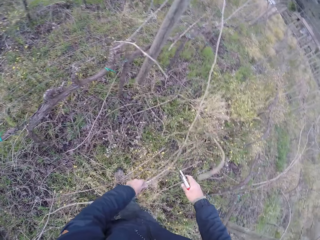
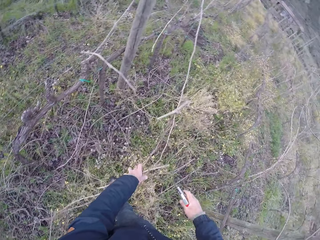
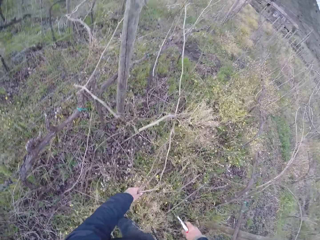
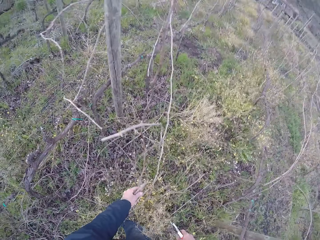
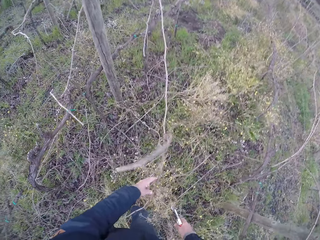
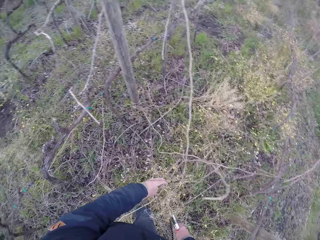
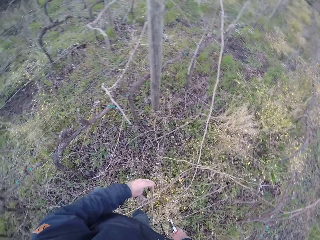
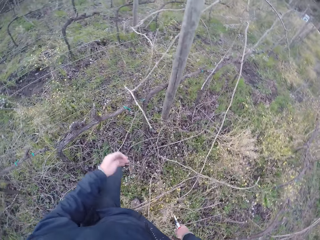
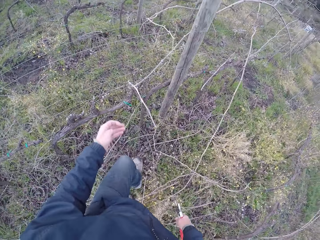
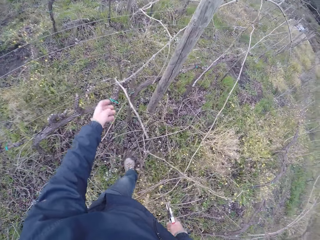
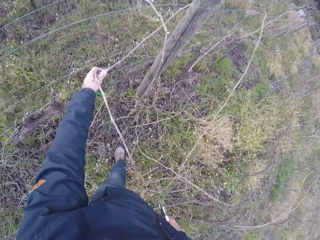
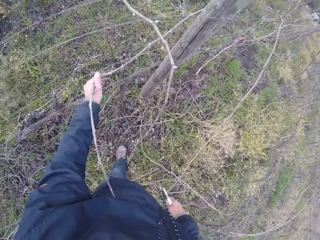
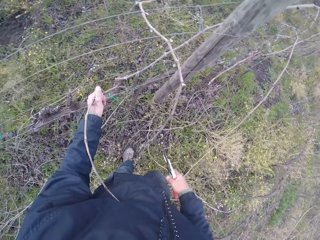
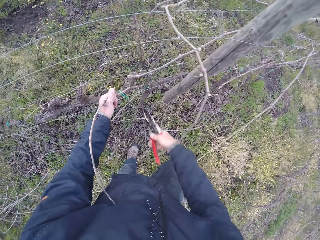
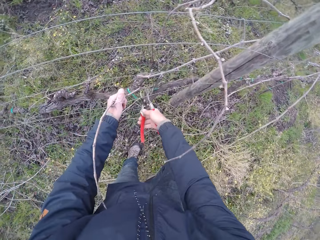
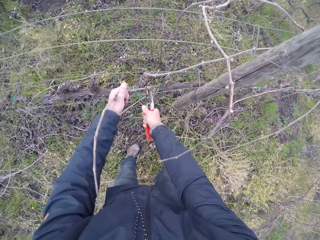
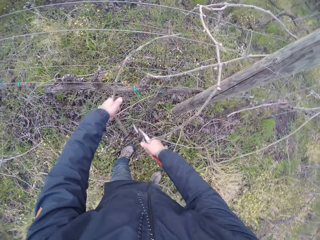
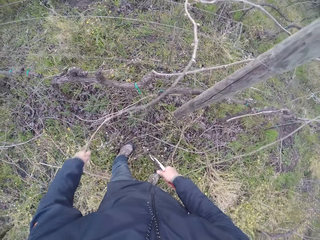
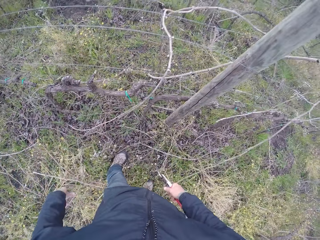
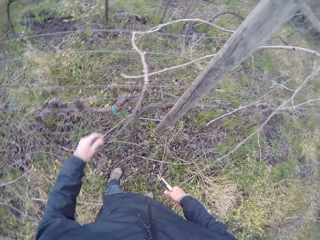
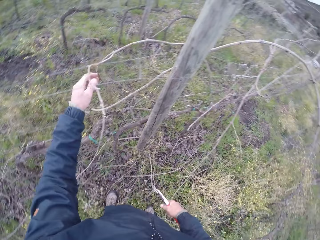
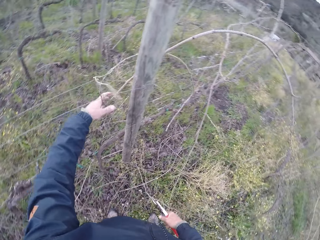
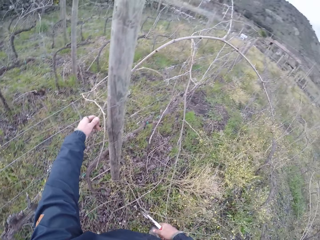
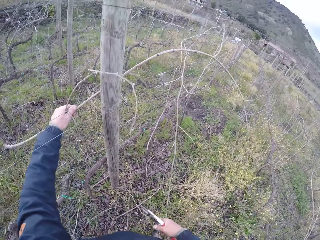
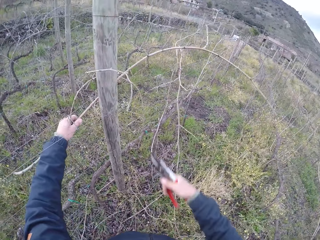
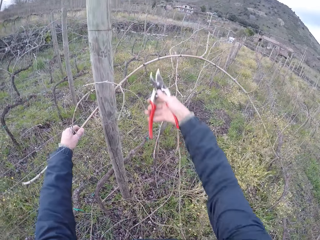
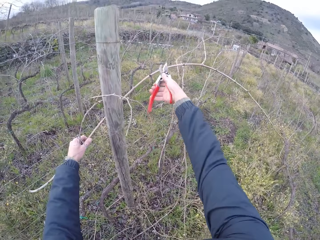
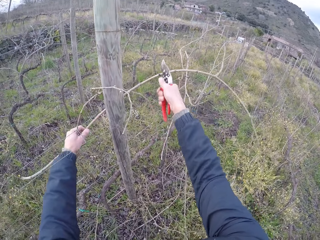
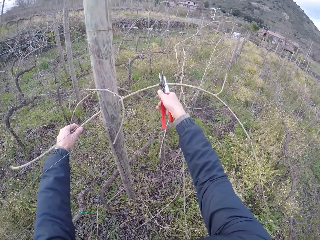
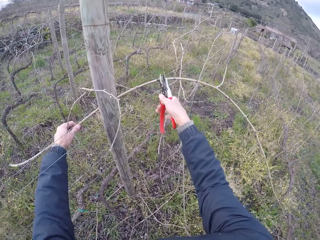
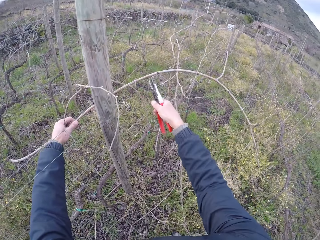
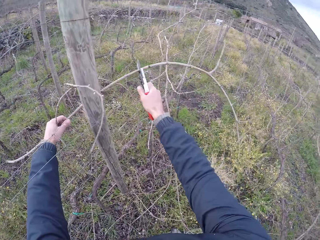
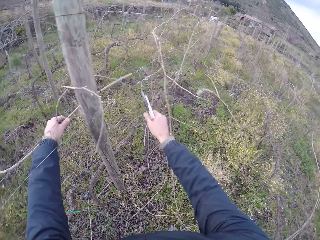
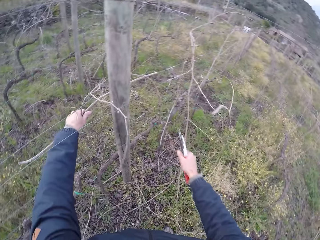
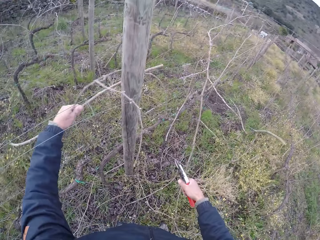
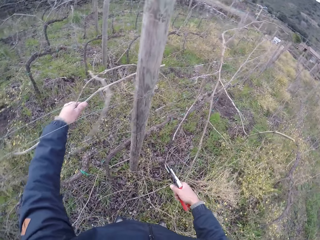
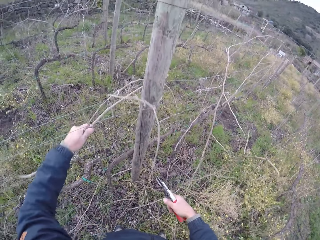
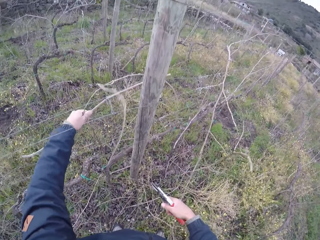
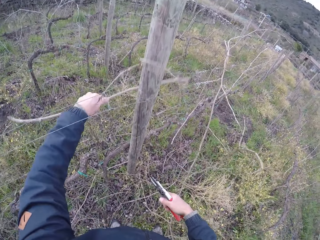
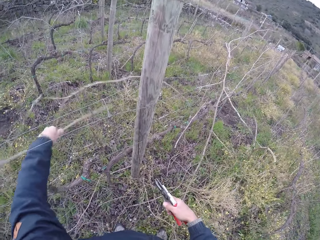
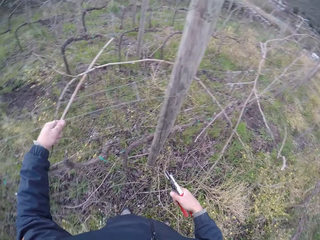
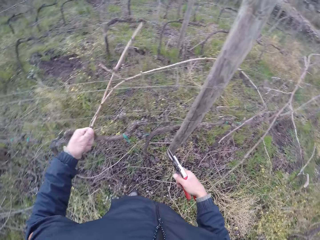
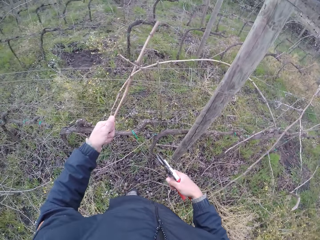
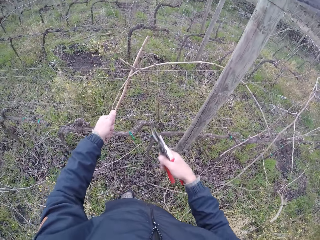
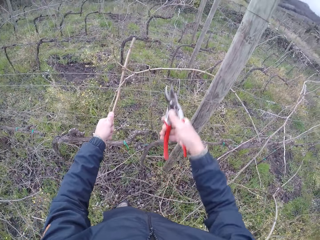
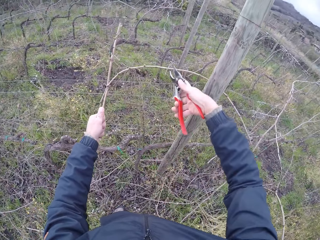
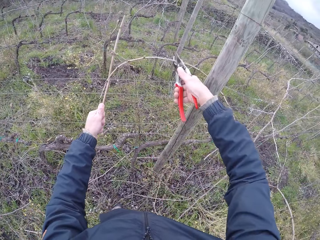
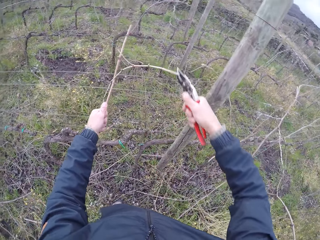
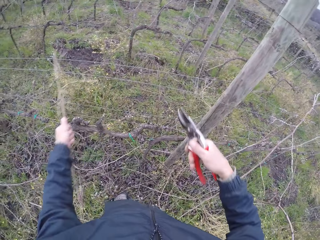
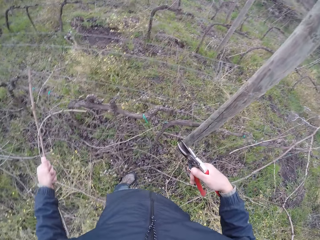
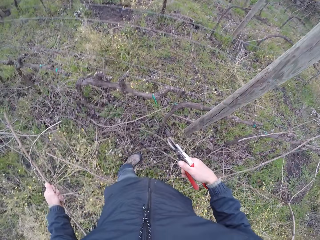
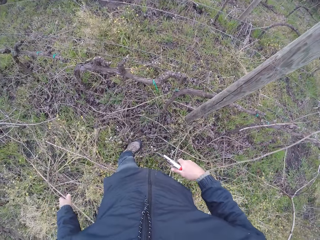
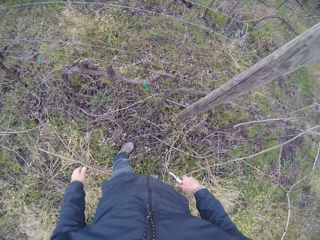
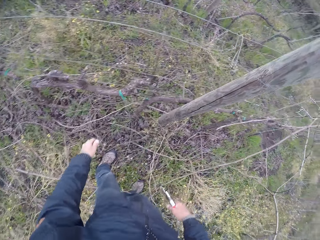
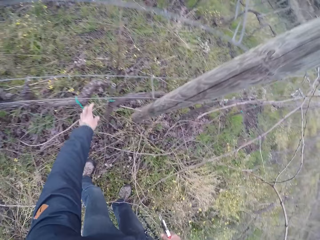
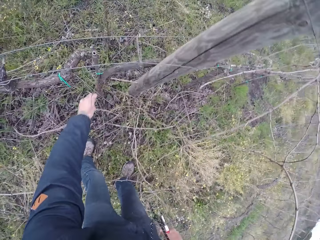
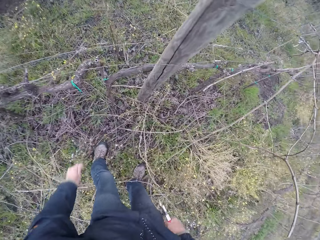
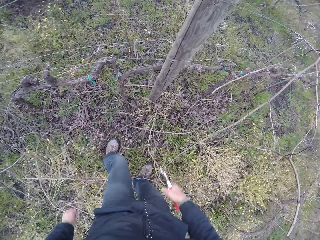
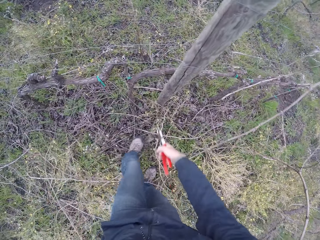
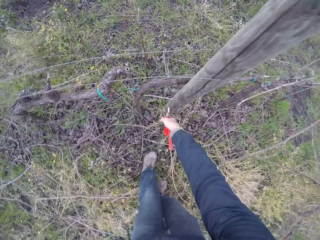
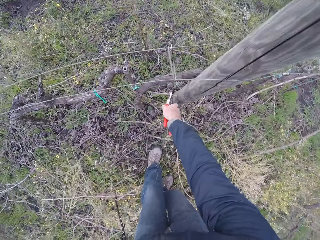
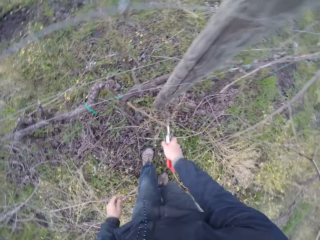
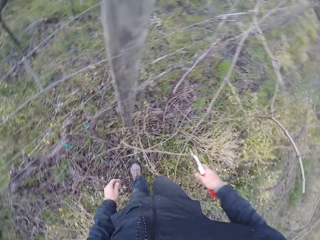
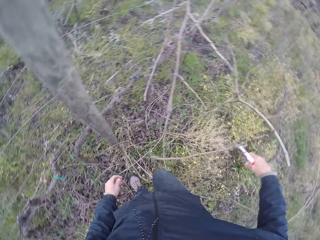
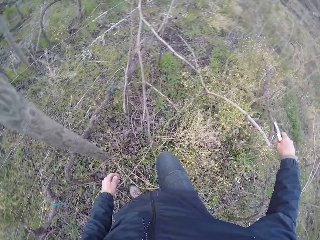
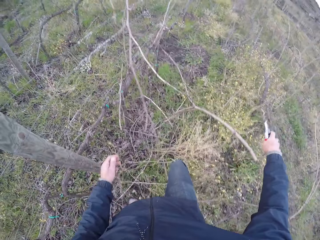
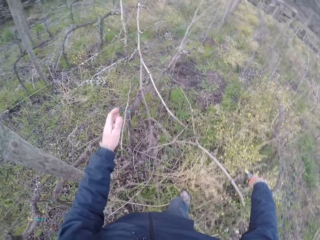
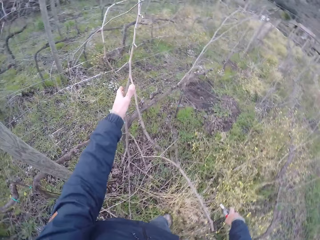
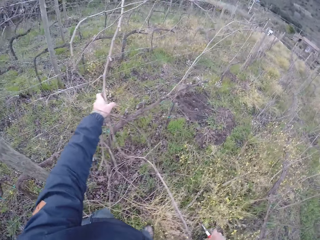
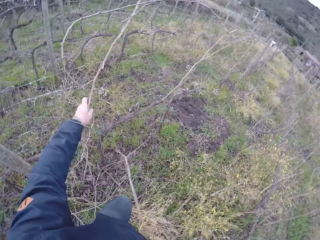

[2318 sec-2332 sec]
The camera wearer drops the twigs or sticks on the ground with his left hand. He drags a twig on the fence with his left hand, cuts the twig with the pruner in his right hand, and drops the twigs on the ground with his left hand. He pulls the sticks. He holds a twig on the fence with his left hand. He cuts the twig on the fence with the pruner in his right hand. He removes the twig from the fence with his left hand. He cuts a twig on the fence with the pruner in his right hand. He drops the twig on the ground with his left hand. He removes a twig on the fence with his left hand. He removes a twig on the fence with the pruner in his right hand.

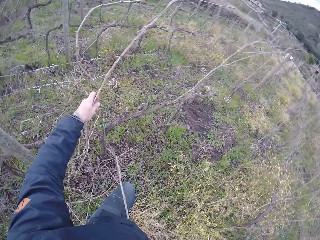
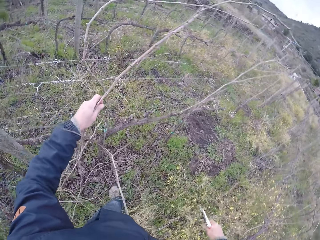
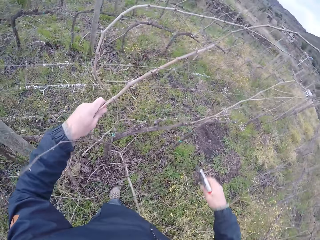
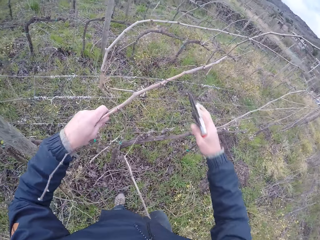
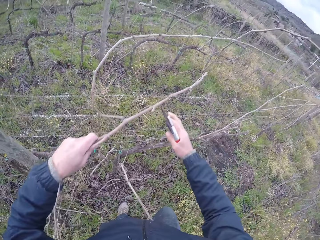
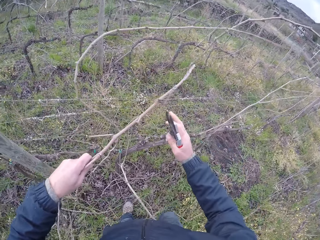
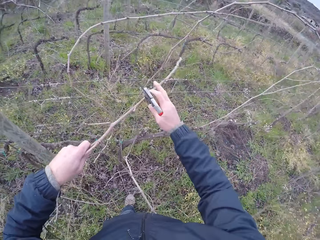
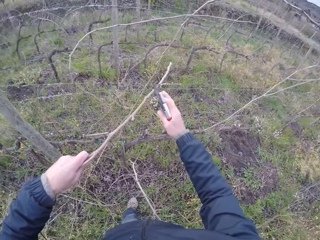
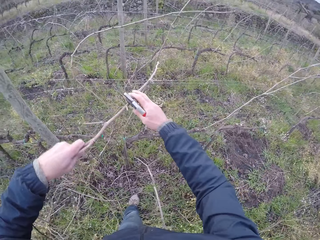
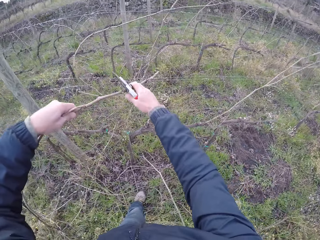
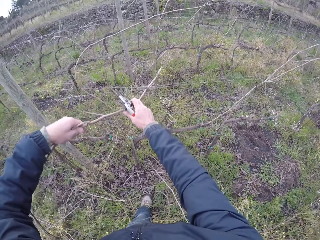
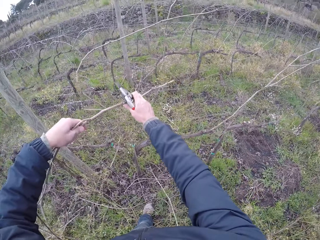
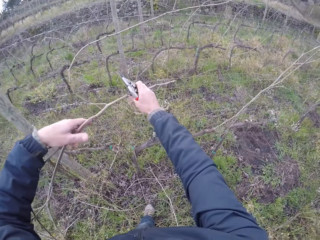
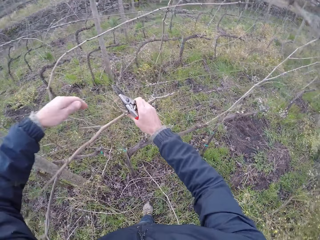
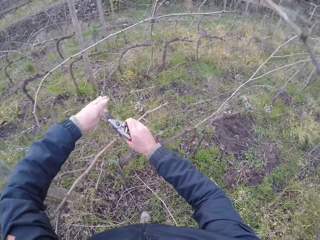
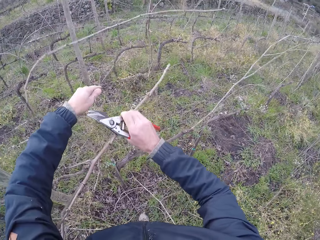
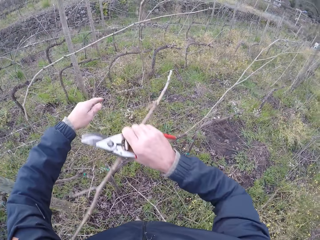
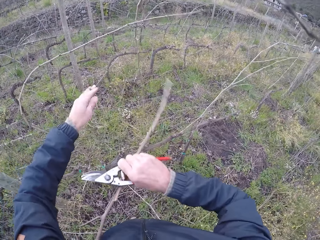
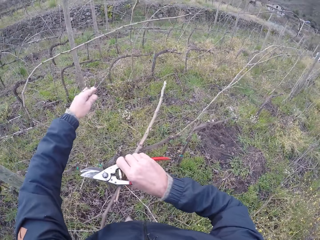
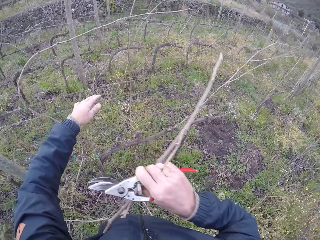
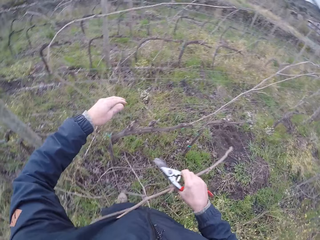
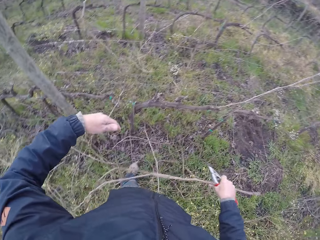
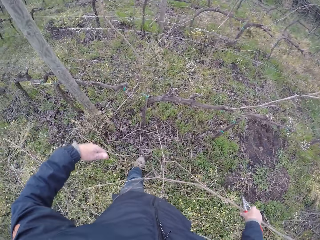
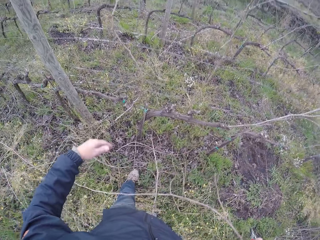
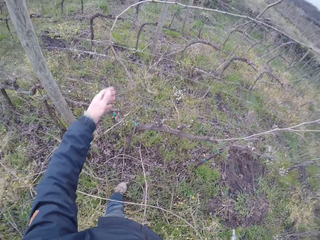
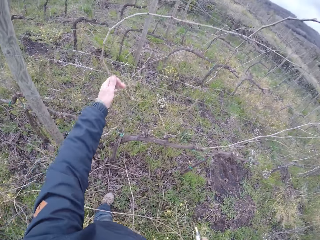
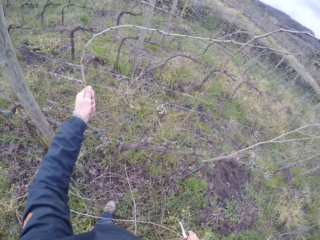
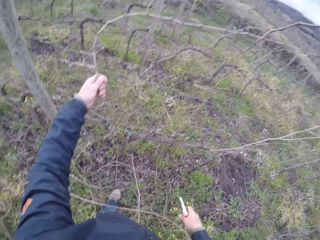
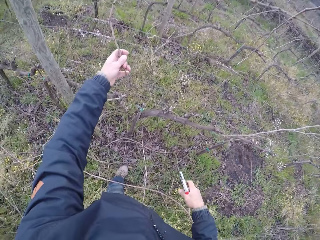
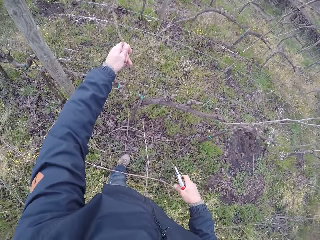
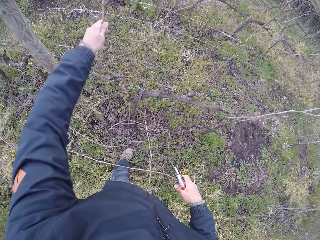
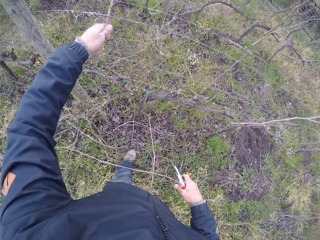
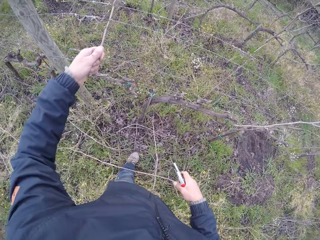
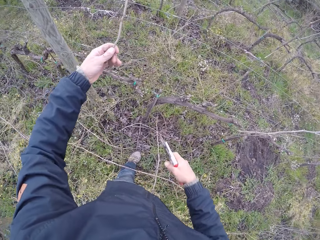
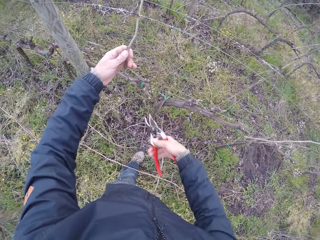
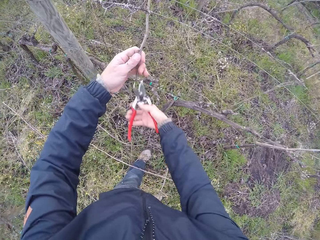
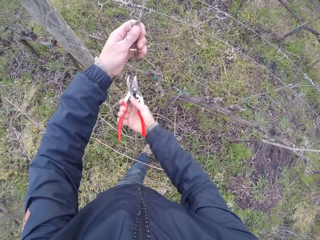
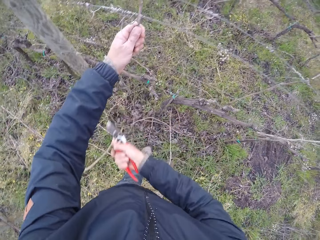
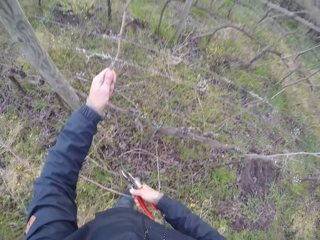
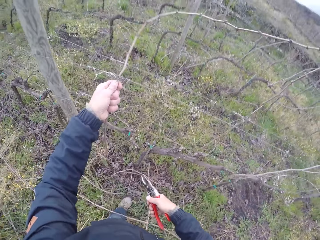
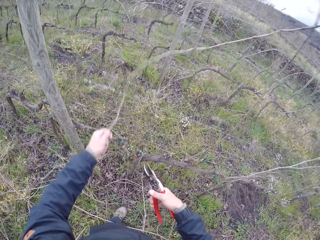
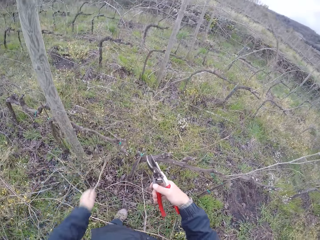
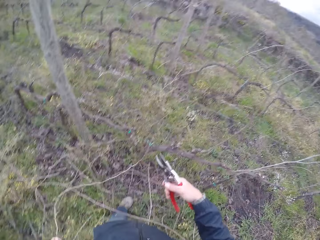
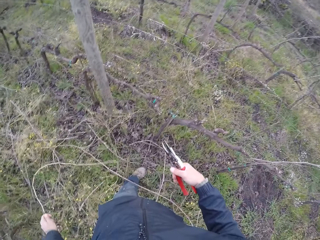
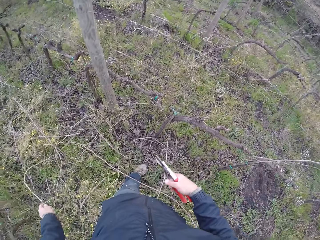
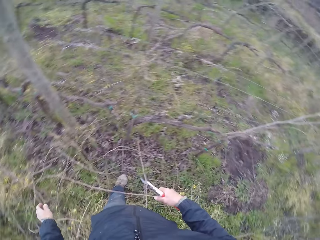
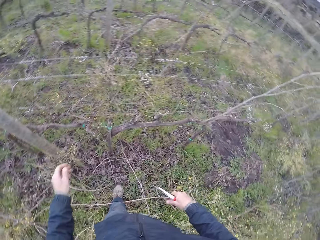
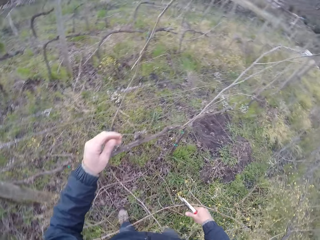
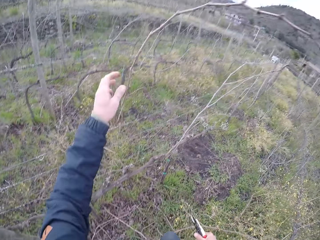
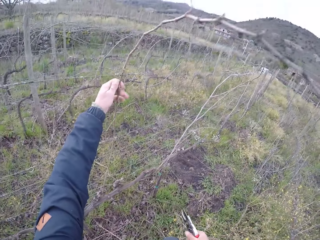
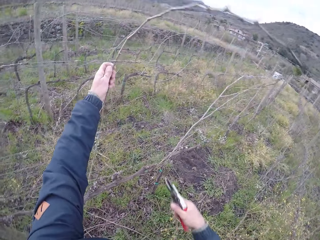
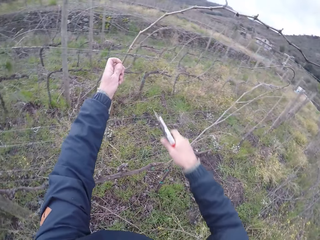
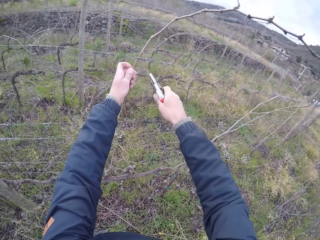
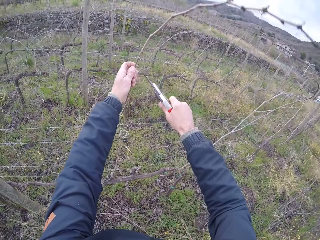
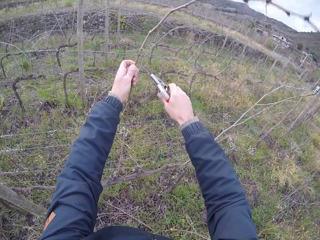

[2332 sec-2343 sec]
The camera wearer removes twigs on the fence with both hands. He drags a twig on the fence with his left hand. He cuts the twig with the pruner in his left hand. He drops the twig on the ground with his left hand.
